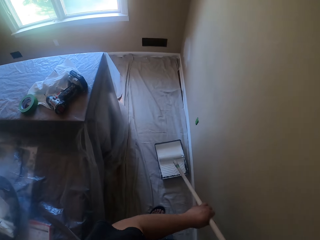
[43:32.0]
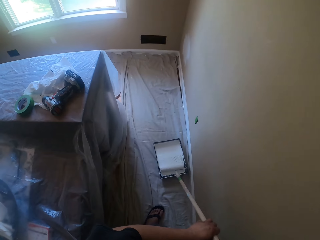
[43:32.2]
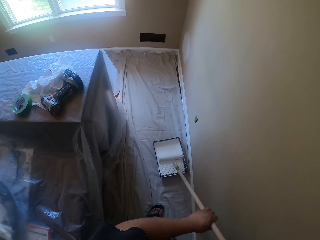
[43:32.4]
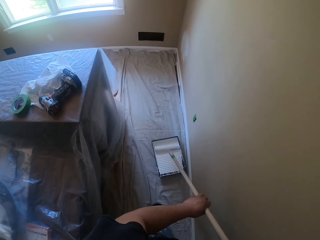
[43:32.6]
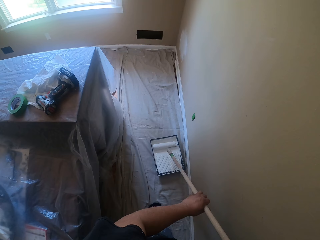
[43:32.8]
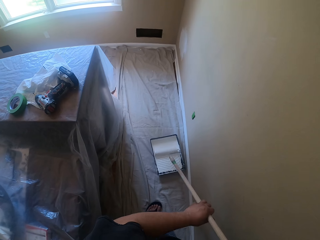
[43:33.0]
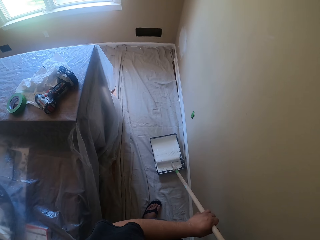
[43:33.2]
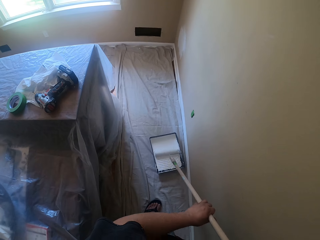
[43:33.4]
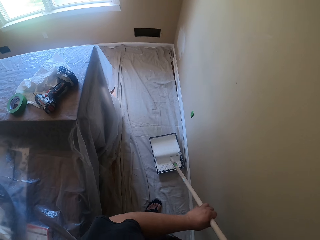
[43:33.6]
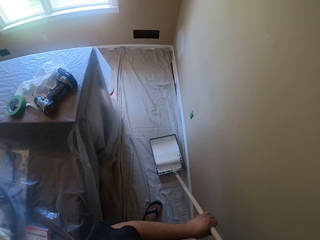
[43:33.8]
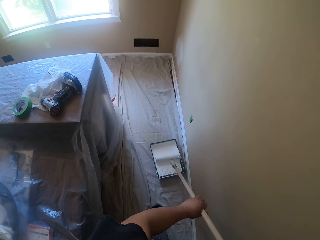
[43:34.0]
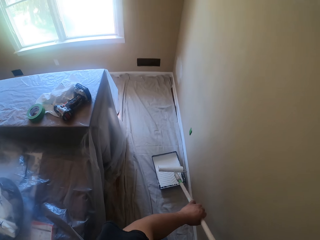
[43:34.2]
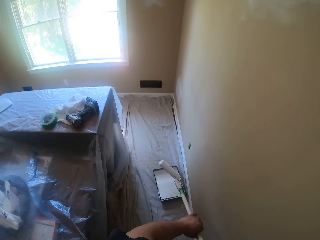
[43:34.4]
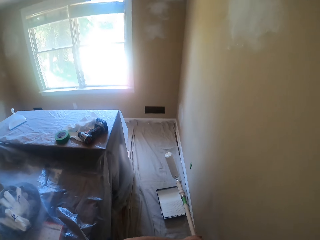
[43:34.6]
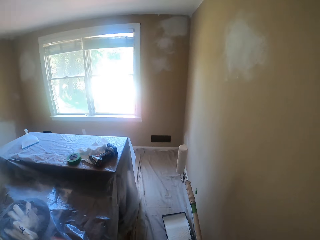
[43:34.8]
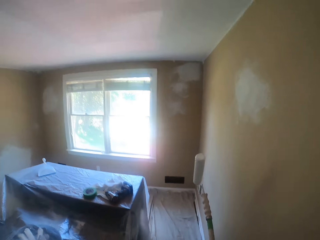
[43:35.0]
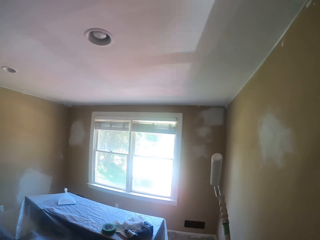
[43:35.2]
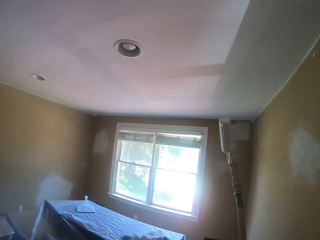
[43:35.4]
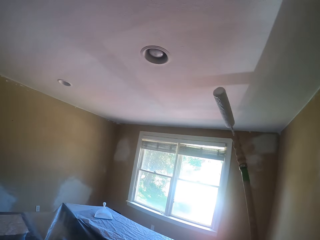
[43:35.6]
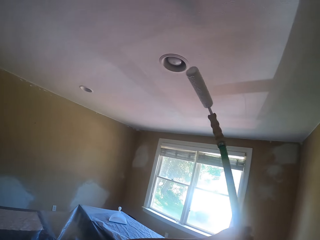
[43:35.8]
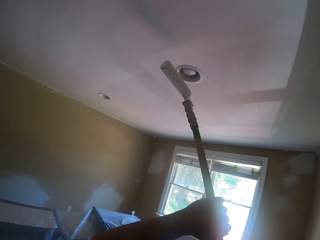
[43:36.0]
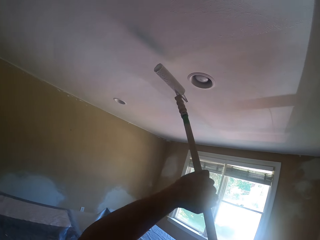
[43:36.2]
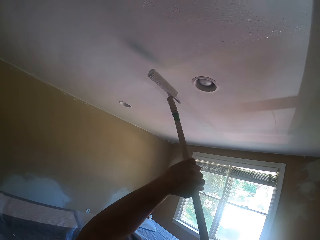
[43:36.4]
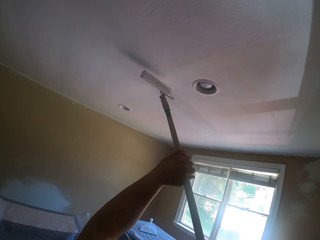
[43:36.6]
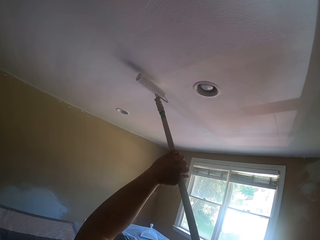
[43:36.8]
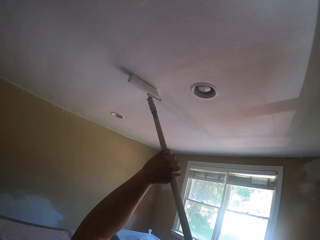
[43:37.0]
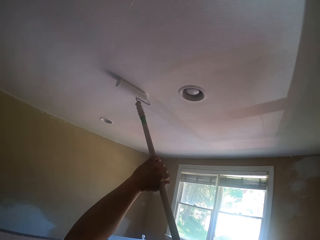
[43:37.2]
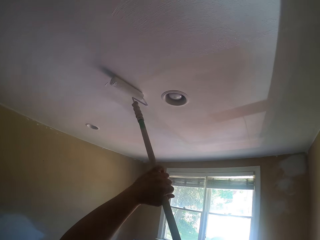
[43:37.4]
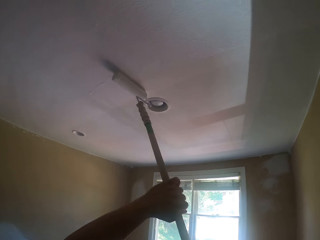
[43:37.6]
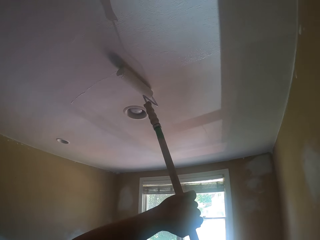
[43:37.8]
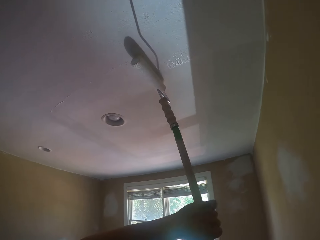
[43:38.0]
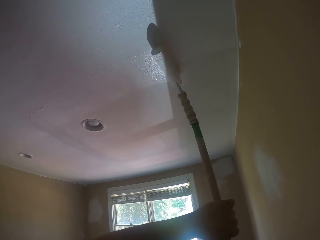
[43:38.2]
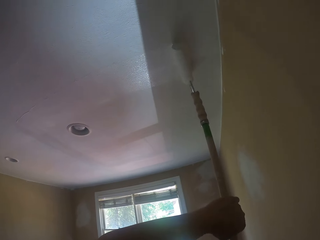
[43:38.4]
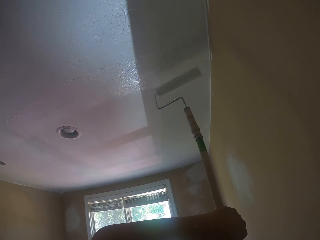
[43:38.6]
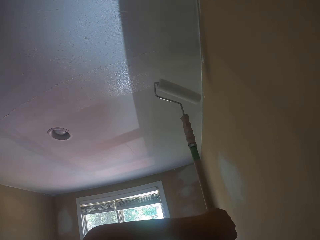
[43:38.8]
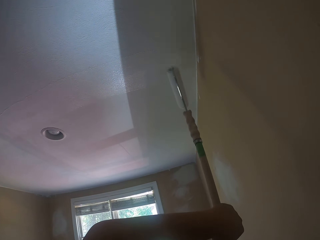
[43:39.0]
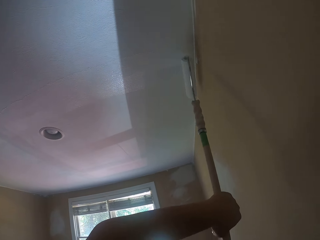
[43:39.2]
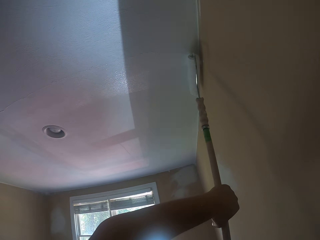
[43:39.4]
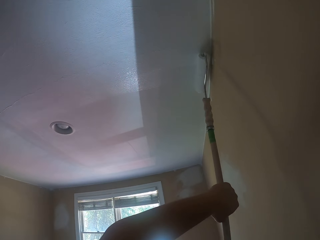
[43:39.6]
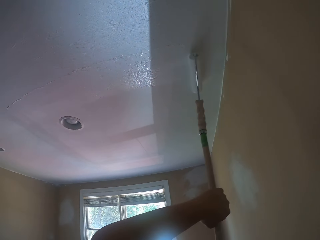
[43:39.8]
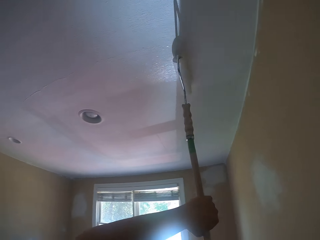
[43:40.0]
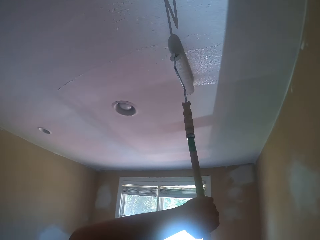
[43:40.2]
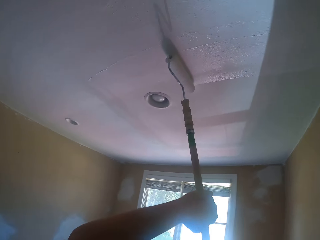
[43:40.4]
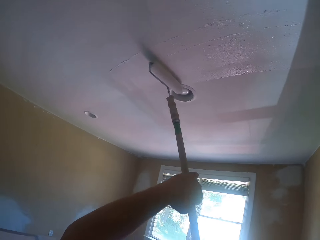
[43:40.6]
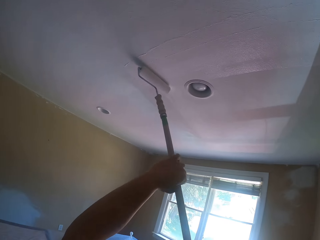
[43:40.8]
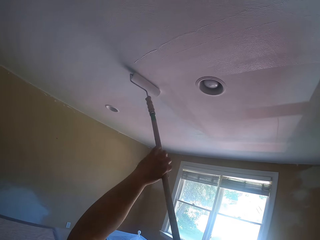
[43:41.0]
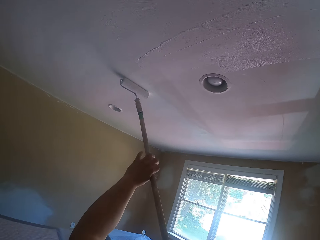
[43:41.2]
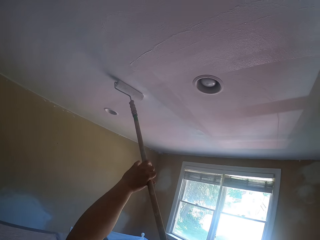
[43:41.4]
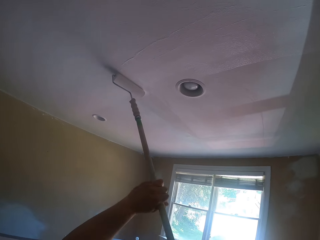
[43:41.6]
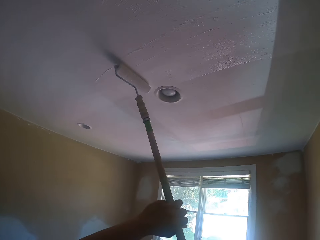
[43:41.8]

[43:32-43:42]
The camera wearer paints the ceiling of a house with the paint roller.

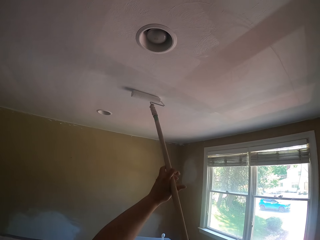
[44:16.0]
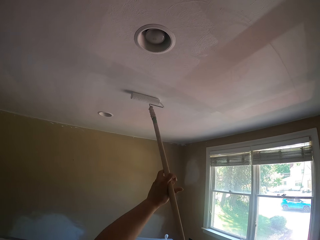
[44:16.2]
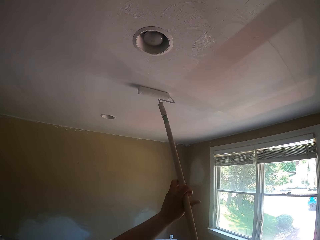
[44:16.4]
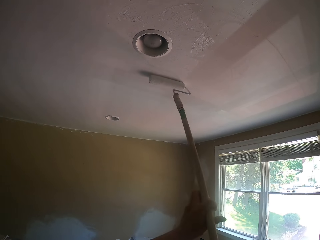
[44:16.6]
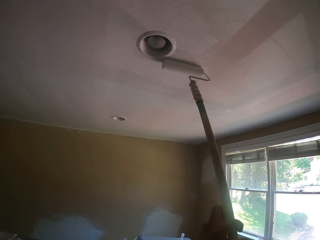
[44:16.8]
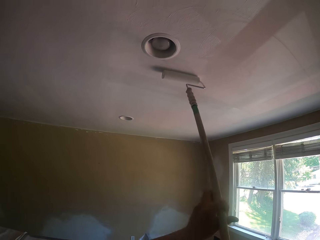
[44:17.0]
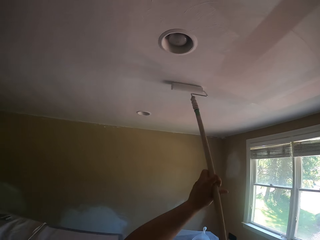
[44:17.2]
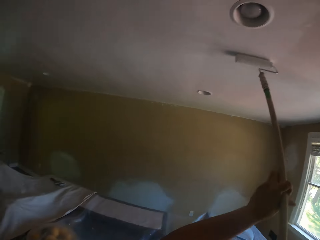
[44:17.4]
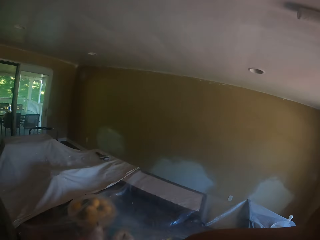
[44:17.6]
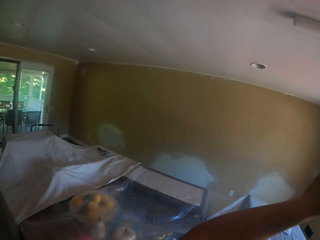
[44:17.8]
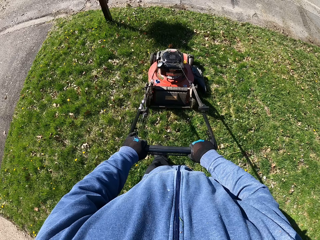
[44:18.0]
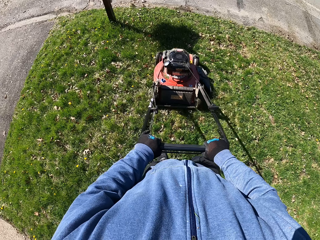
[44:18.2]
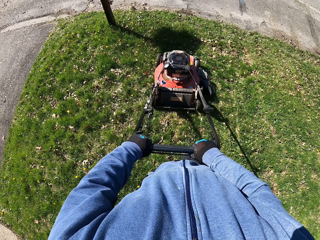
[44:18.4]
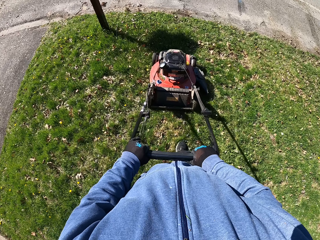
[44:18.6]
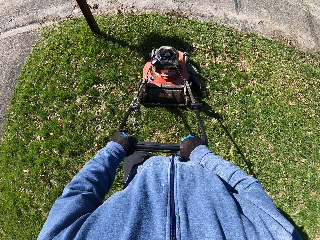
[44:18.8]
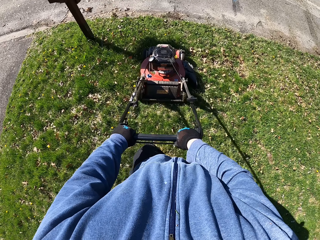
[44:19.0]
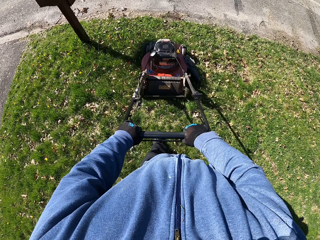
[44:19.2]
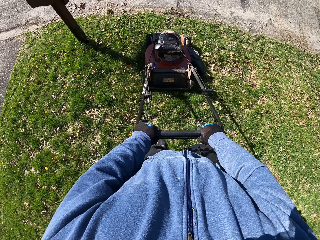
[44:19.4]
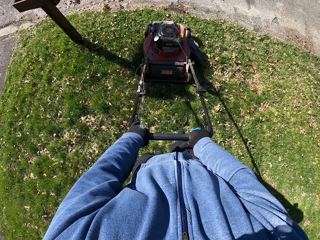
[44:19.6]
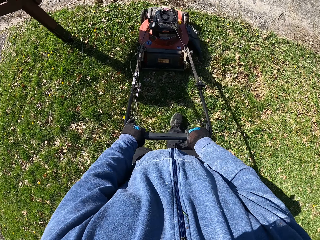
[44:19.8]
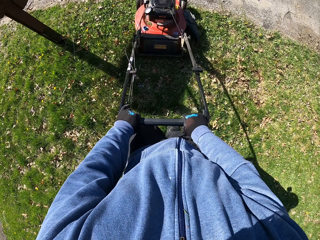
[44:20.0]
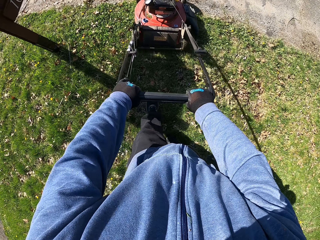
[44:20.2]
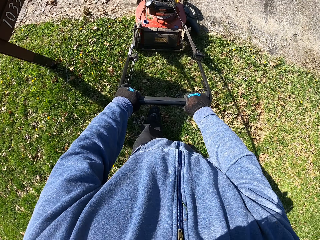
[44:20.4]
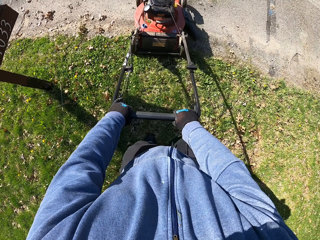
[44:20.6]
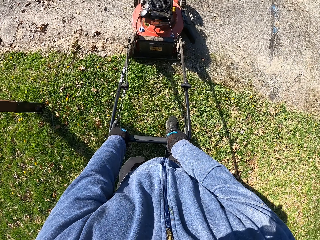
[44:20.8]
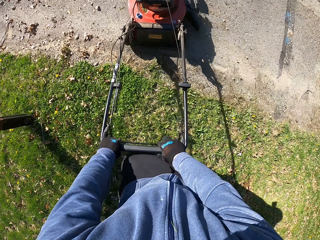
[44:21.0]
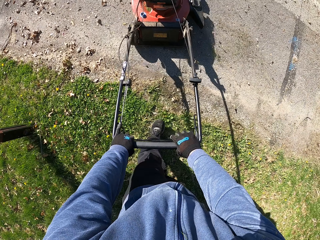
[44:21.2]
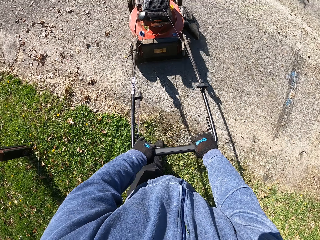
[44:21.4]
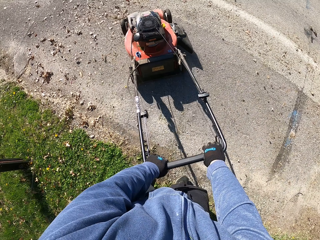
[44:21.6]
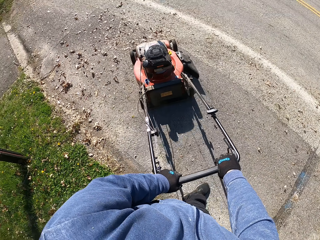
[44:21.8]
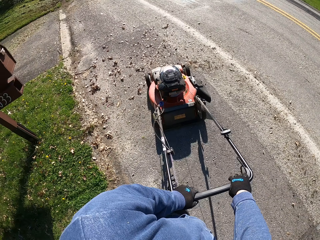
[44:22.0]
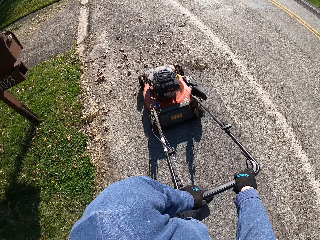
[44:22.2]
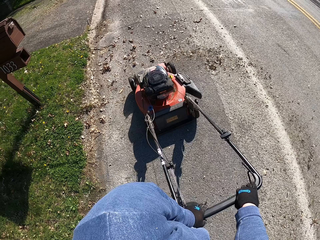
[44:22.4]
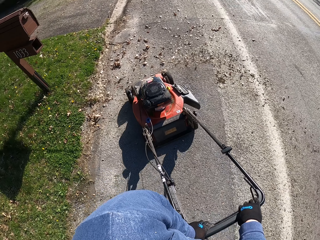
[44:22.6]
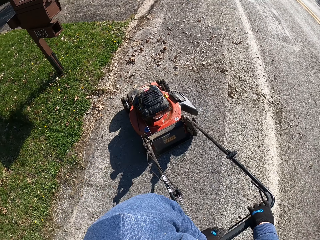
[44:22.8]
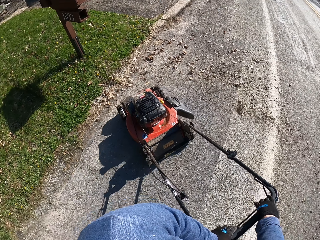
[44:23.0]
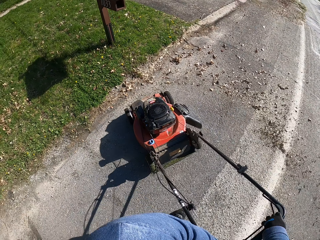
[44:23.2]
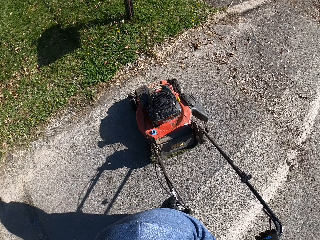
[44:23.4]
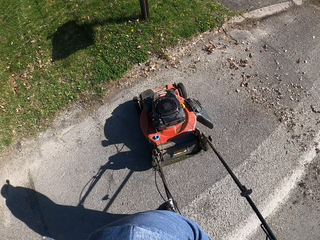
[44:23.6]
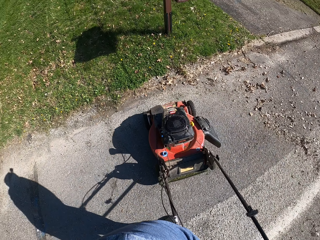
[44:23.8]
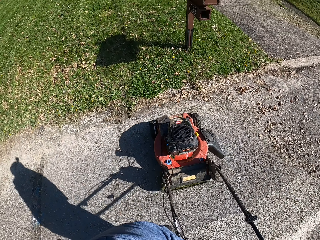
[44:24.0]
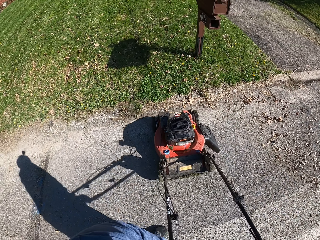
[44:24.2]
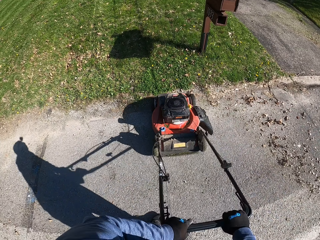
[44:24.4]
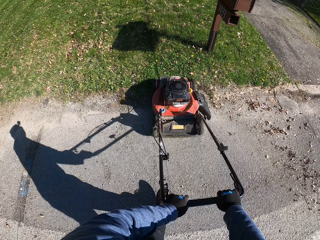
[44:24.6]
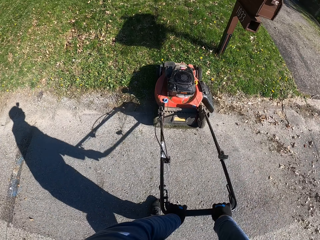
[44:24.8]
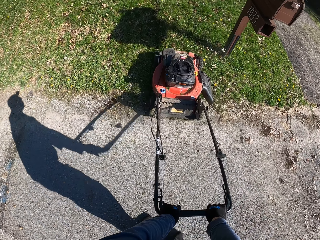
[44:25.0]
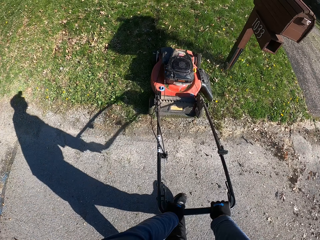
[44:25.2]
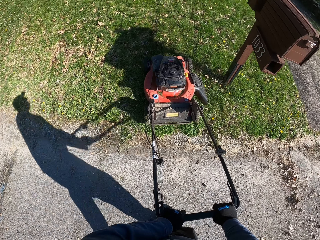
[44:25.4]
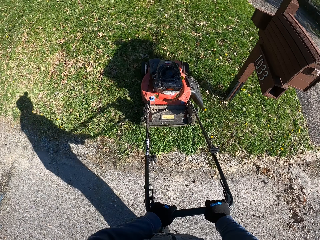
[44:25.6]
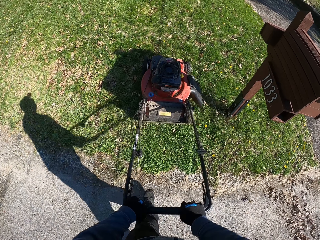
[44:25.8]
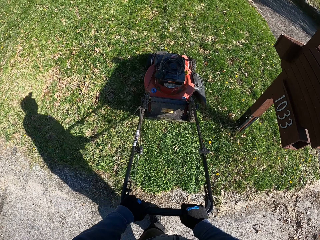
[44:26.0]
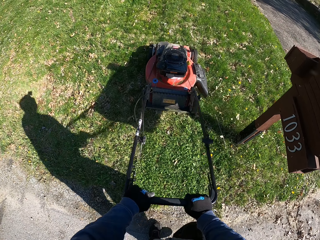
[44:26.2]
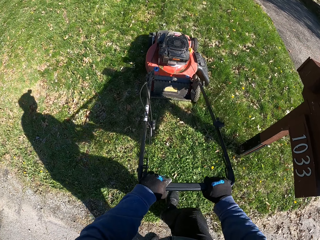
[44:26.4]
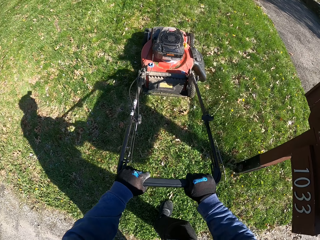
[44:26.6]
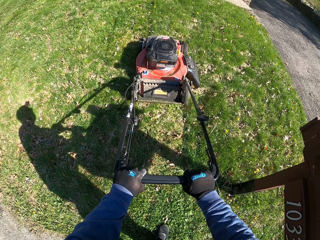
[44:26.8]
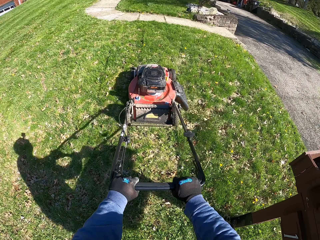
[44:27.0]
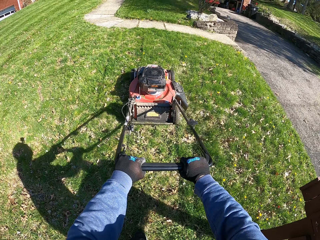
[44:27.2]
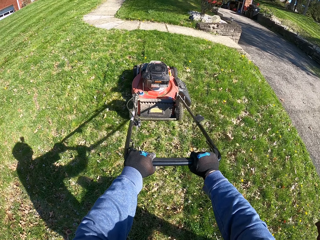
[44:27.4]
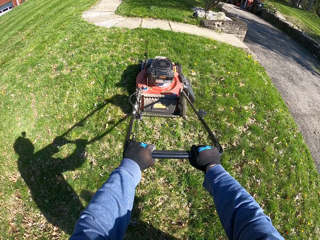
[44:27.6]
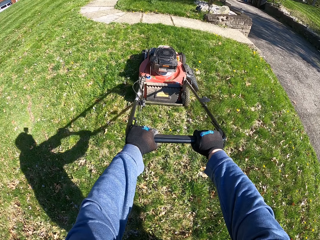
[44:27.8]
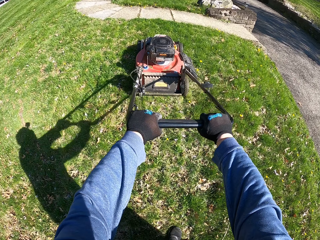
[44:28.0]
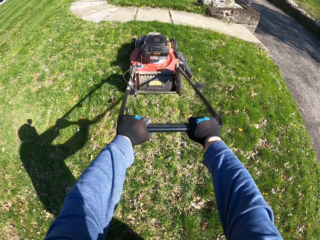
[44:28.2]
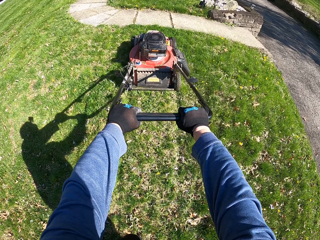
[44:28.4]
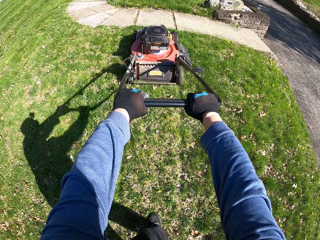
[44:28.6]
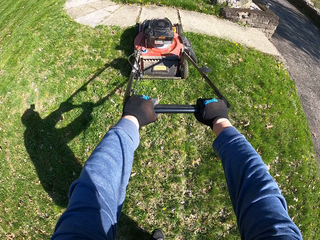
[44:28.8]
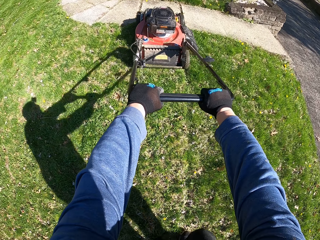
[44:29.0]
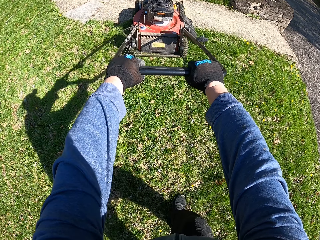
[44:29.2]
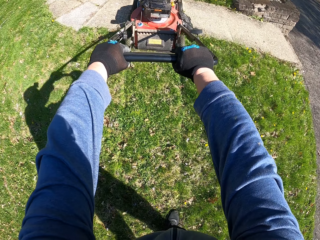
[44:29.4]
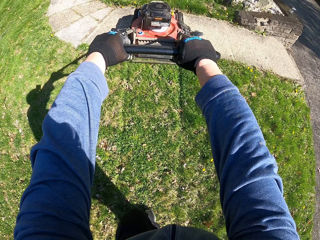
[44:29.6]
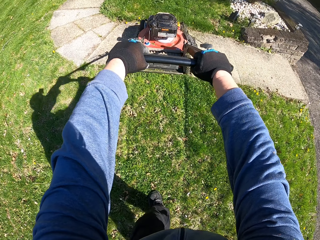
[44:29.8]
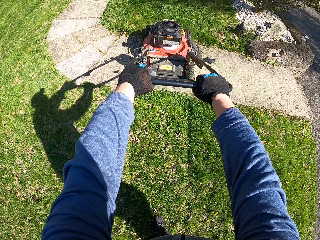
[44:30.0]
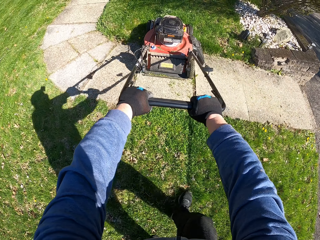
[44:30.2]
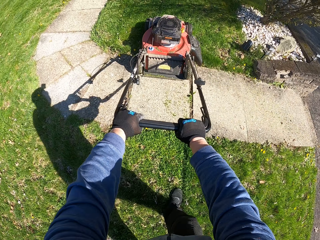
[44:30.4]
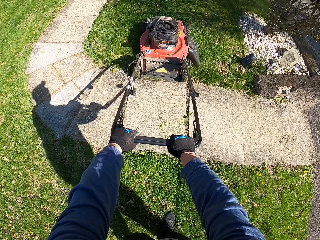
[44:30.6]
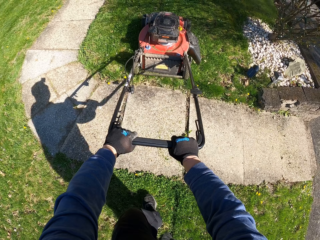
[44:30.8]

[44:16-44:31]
The camera wearer holds a lawn mower with both hands. They cut grass with the lawn mower. They move the lawn mower on a pathway. They make a U-turn with the lawn mower. They cut grass with the lawn mower.
